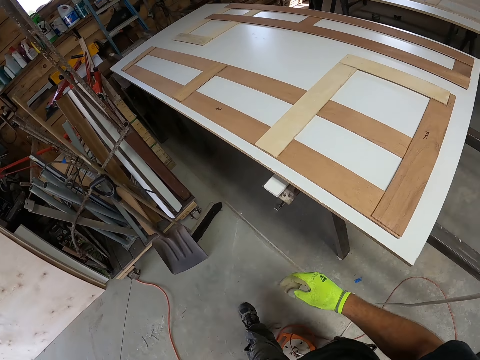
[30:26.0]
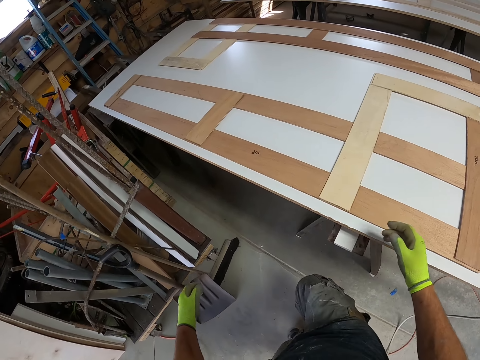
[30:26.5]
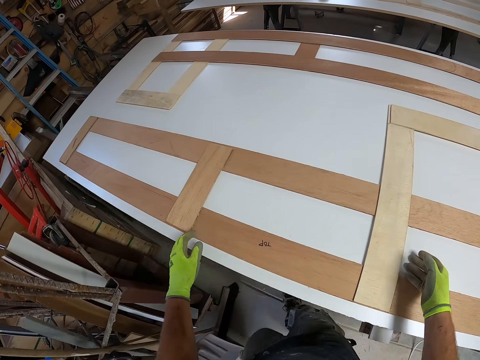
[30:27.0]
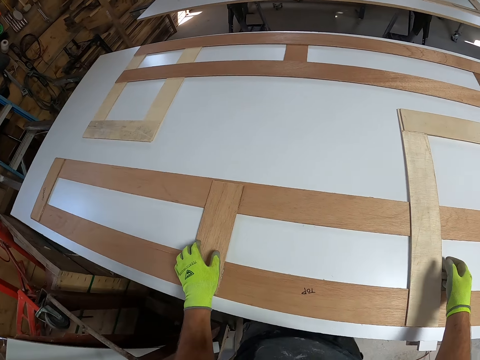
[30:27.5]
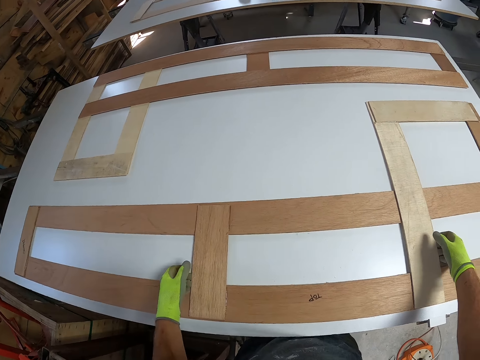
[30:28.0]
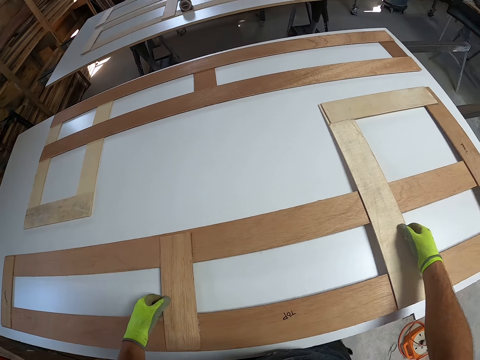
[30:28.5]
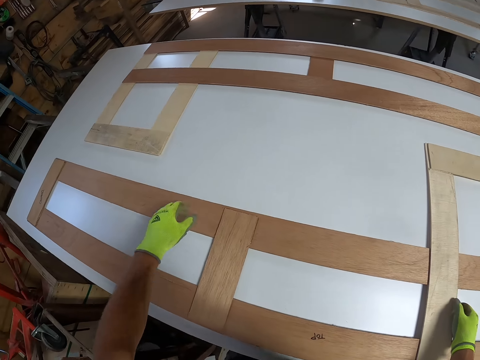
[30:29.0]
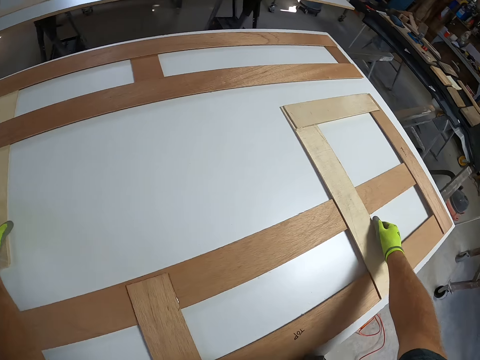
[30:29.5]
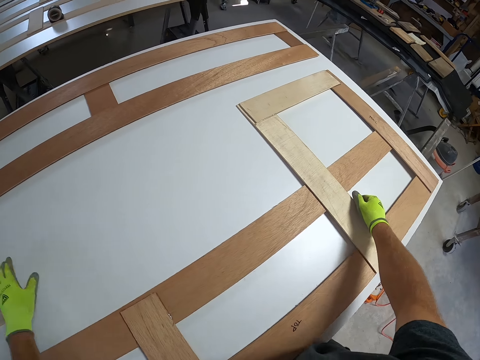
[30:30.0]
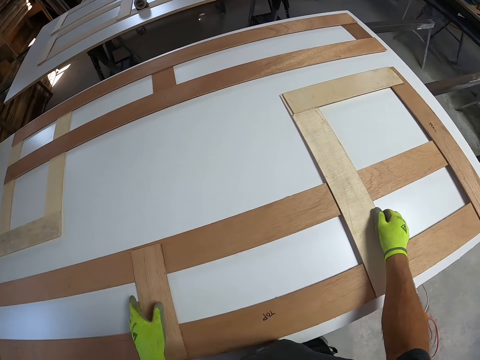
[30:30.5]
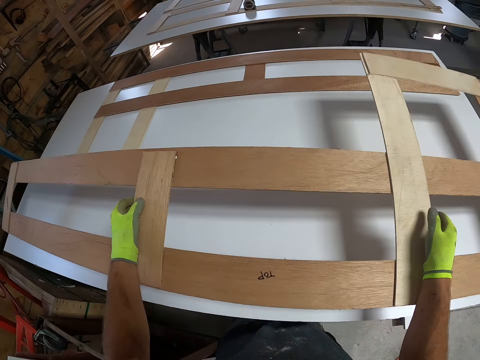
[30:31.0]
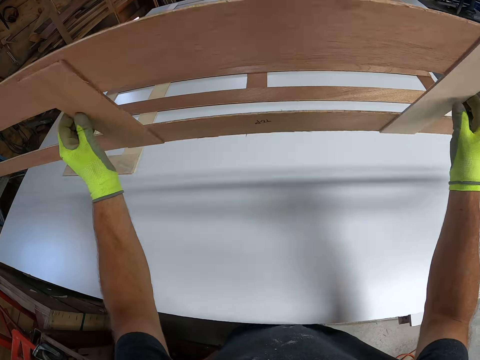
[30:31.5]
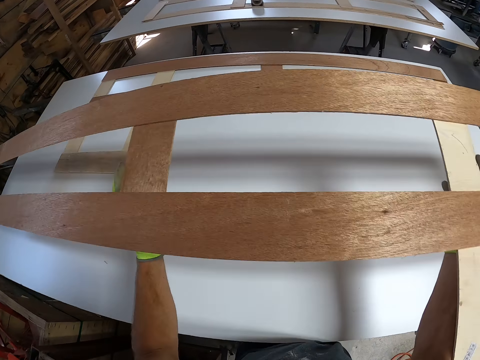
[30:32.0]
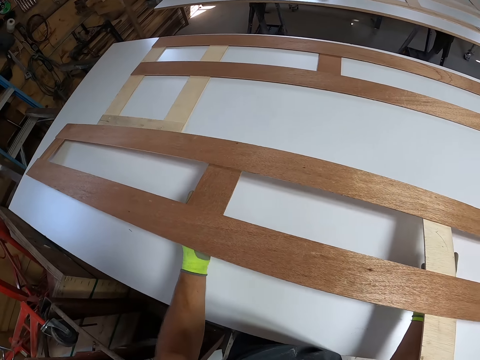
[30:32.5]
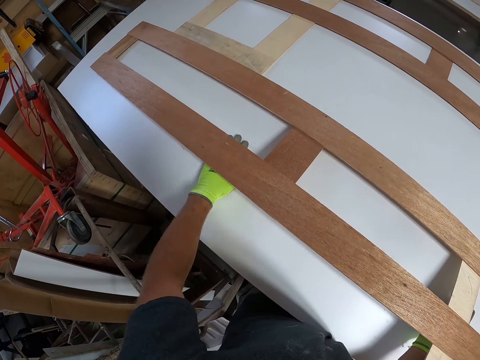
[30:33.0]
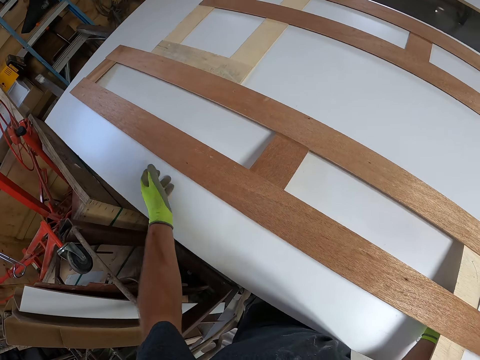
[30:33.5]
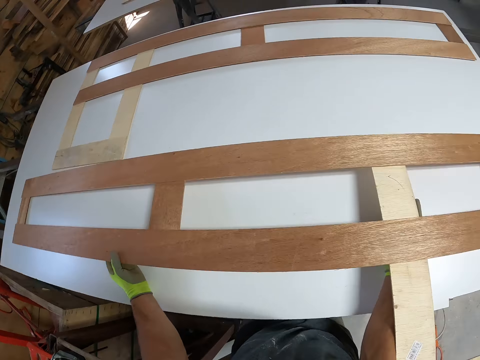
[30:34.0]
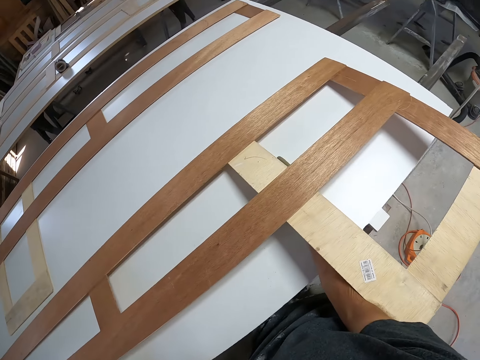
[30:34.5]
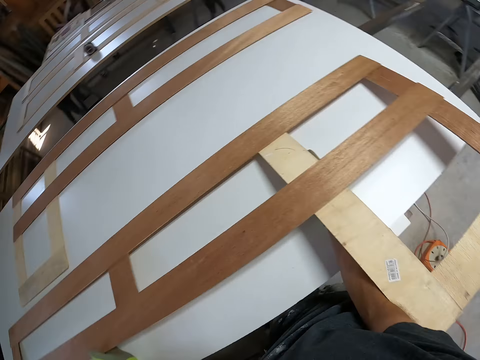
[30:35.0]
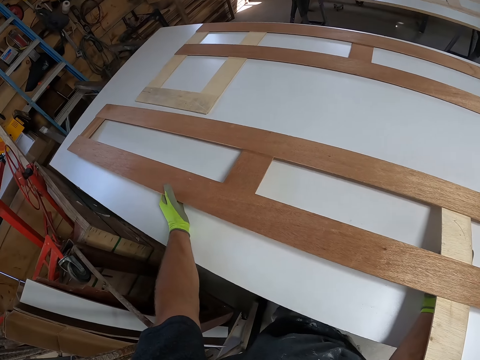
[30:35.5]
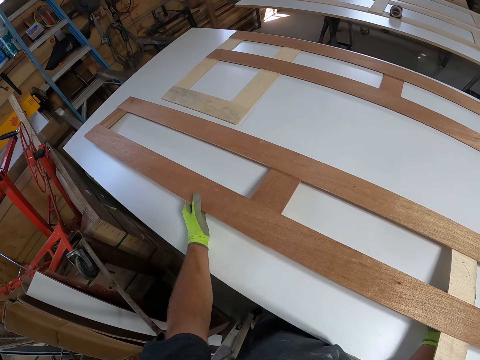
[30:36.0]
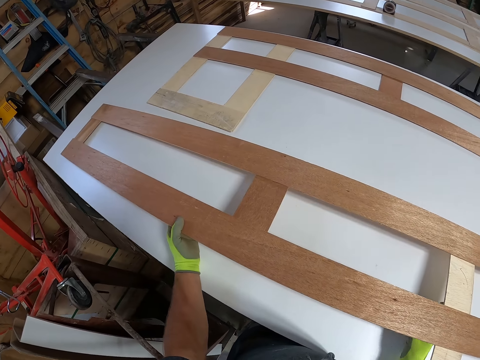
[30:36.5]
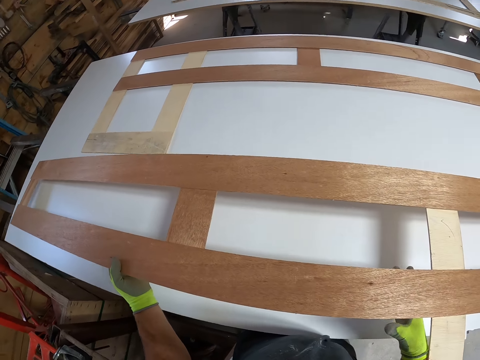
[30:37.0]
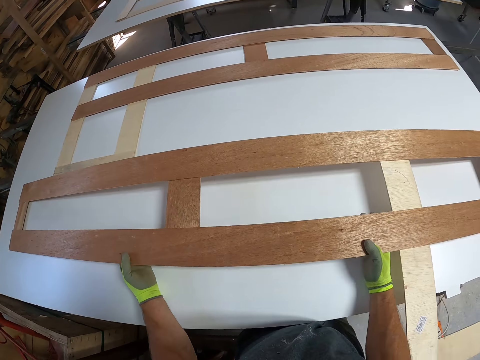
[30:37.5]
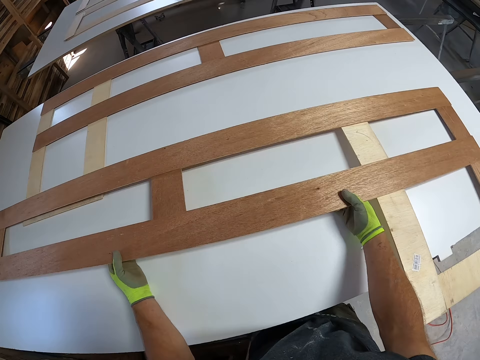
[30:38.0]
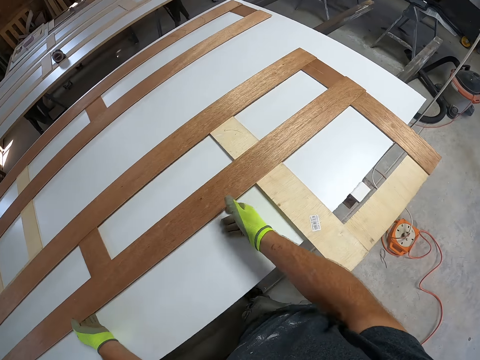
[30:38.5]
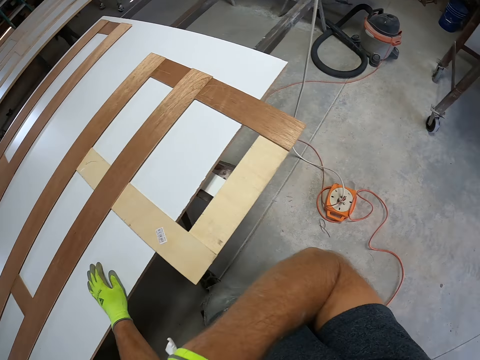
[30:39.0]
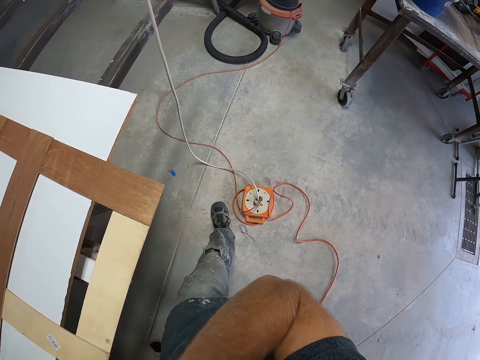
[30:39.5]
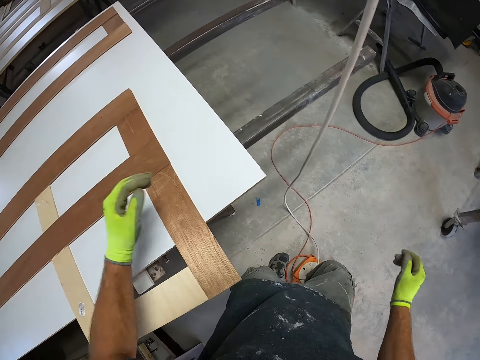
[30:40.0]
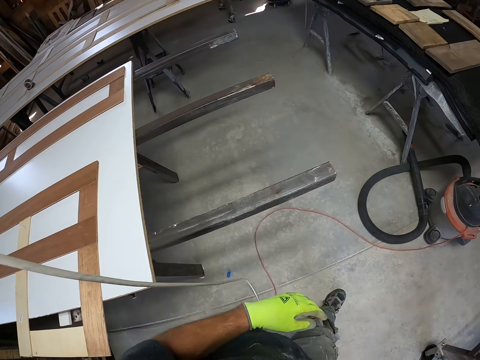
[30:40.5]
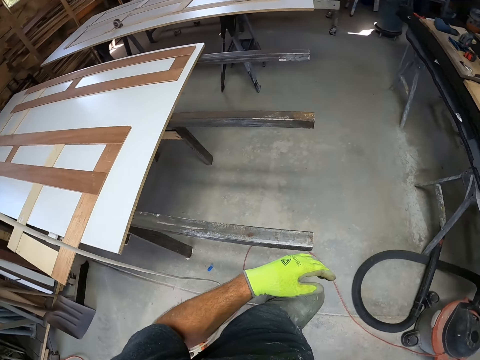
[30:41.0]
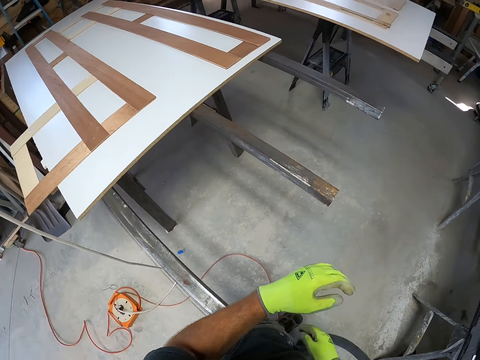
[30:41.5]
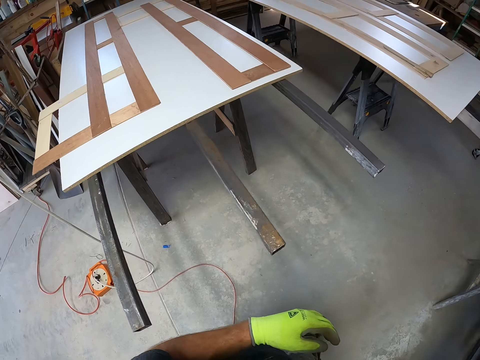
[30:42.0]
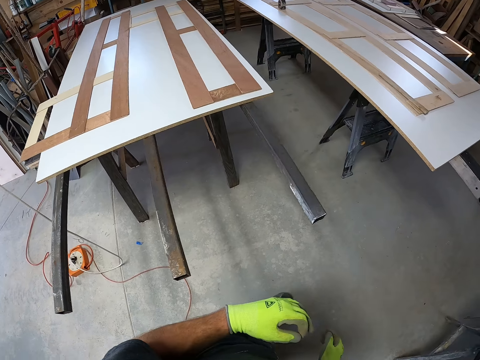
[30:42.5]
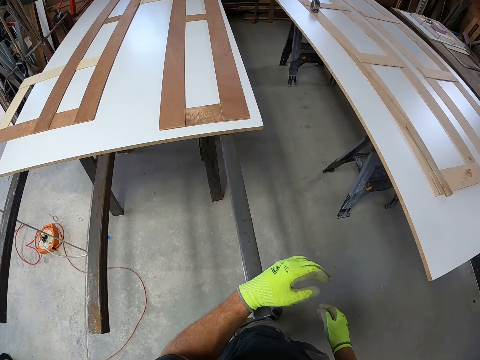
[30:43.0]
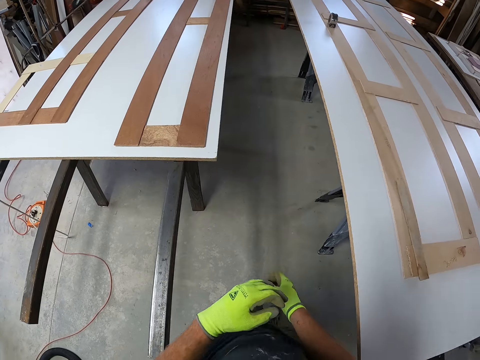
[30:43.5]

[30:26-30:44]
The camera wearer holds a frame structure on the MDF board. They extend the left hand towards the frame structure. They turn the frame structure with both hands. They adjust the wood on the table top. They put the frame structure on the MDF board. They wipe the MDF board with the left hand. They look around. They adjust the frame structure on the MDF board. They release the frame structure. They lift the right hand towards the face. They drop the hand. They walk around the room.

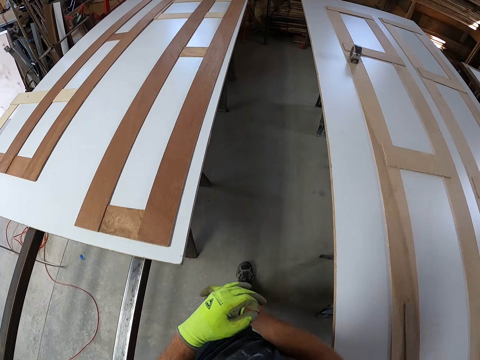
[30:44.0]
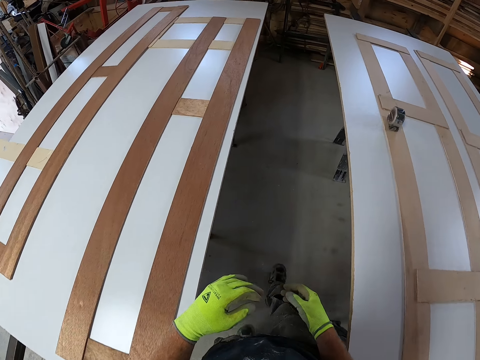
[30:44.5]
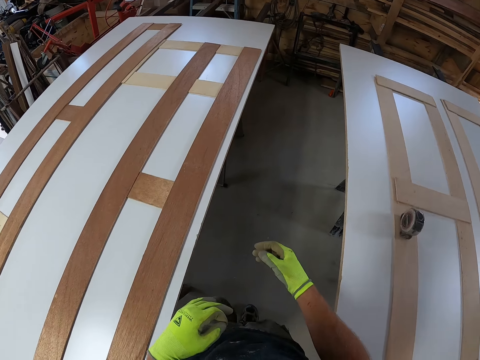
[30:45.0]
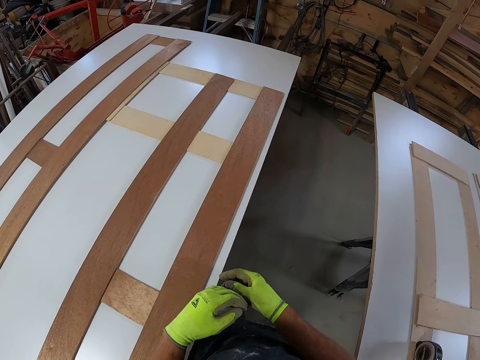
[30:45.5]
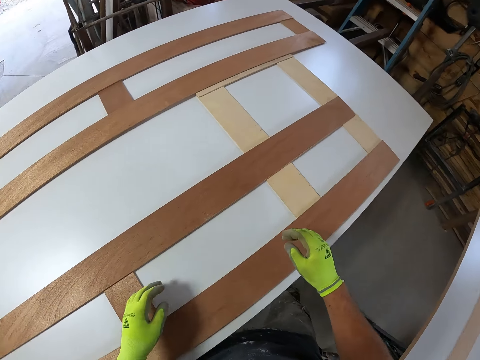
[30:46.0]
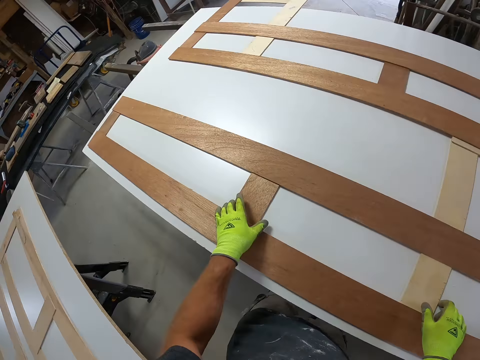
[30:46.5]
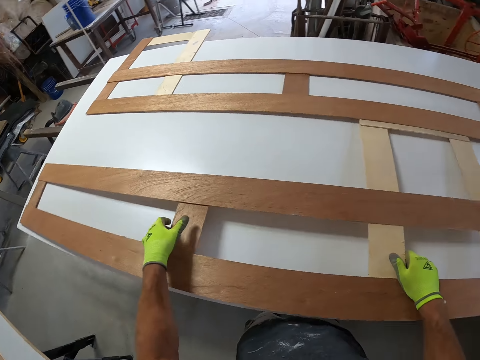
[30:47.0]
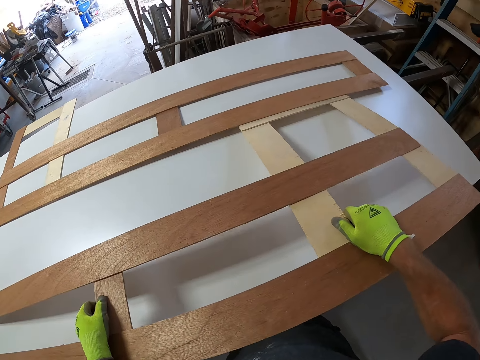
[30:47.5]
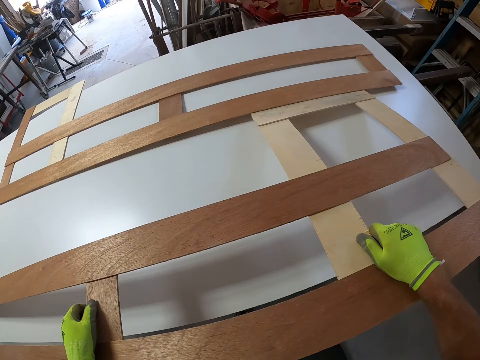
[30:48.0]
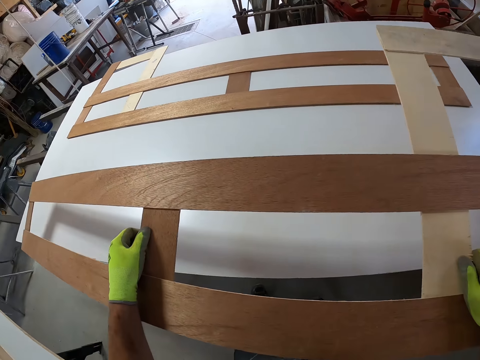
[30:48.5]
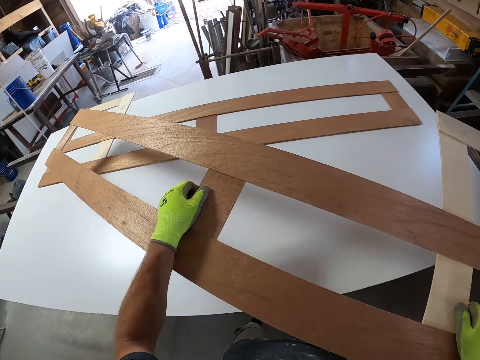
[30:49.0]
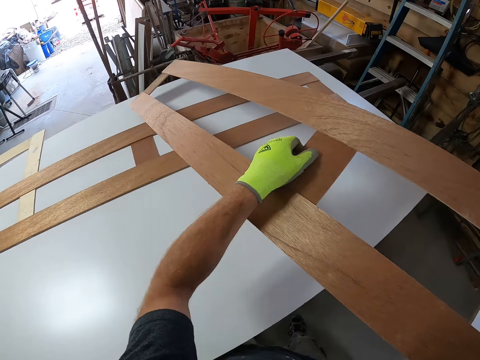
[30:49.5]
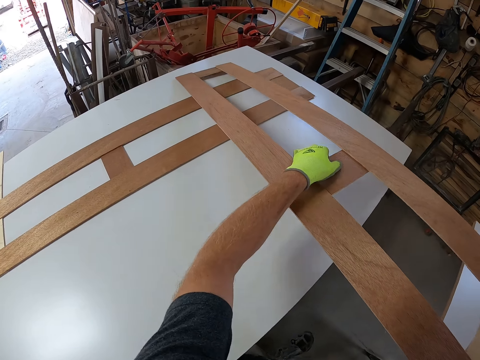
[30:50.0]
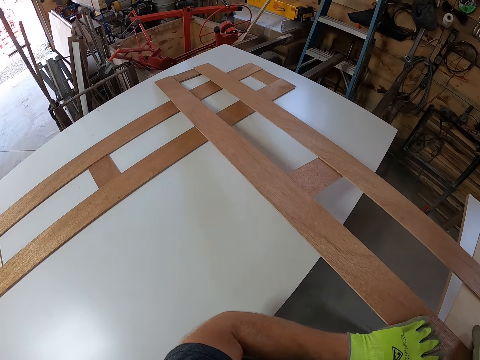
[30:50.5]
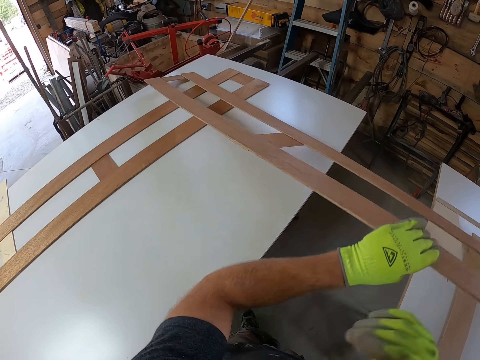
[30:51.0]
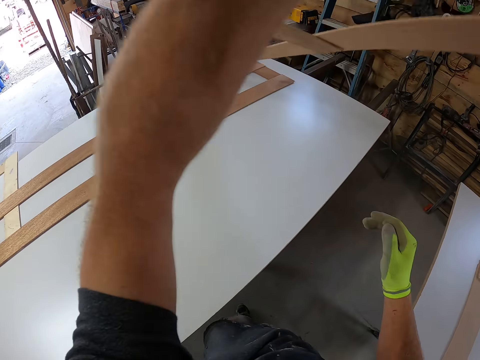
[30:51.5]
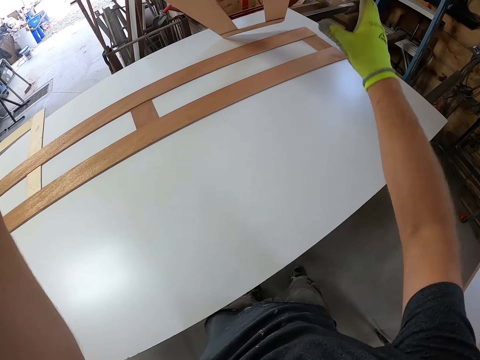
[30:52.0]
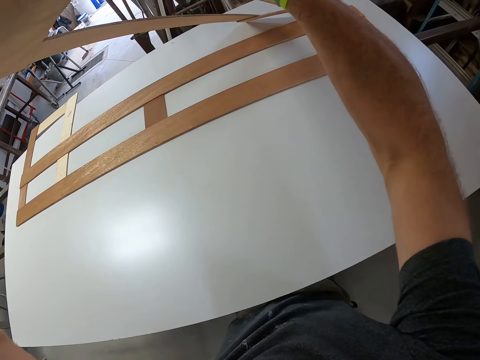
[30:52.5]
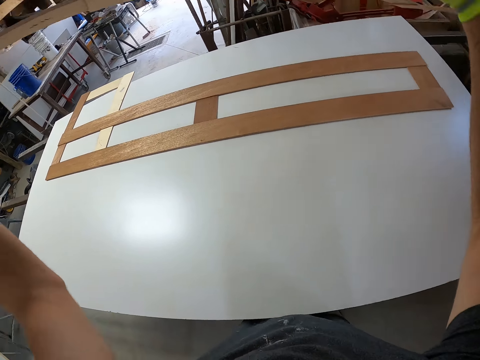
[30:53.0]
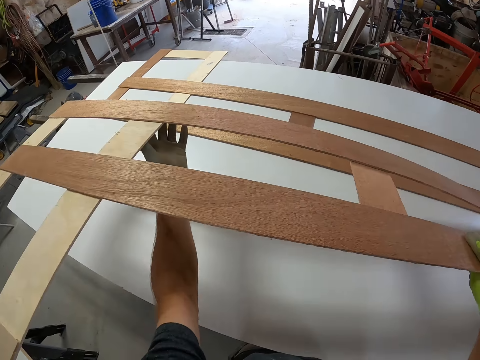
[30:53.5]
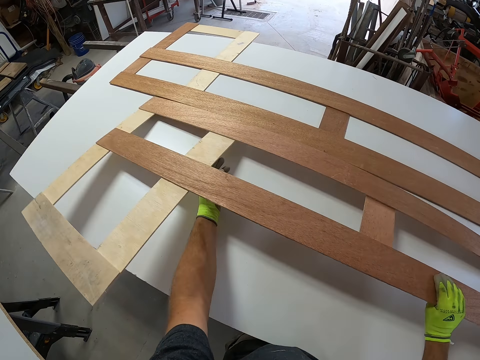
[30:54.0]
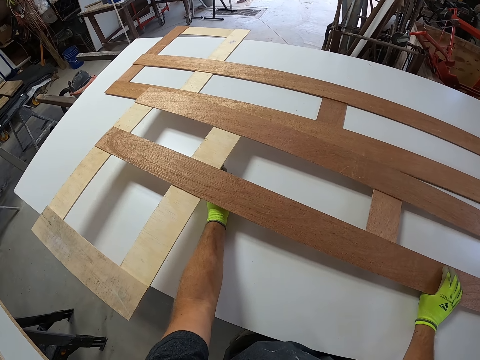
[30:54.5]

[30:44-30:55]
The camera wearer adjusts a frame structure on the MDF board.
